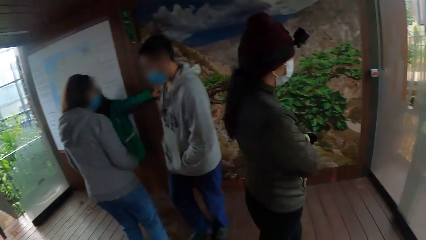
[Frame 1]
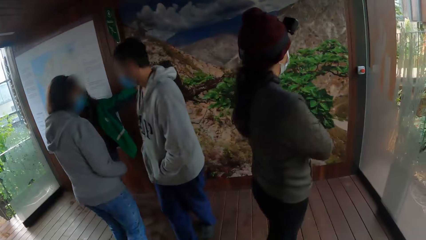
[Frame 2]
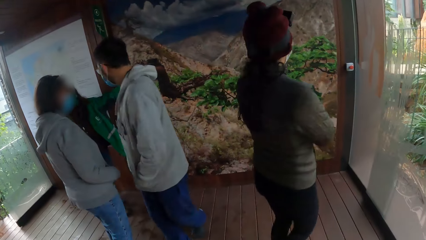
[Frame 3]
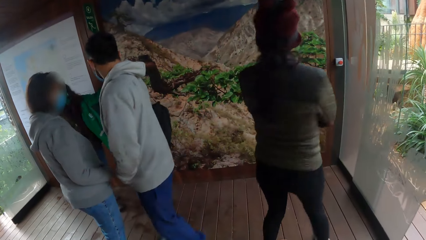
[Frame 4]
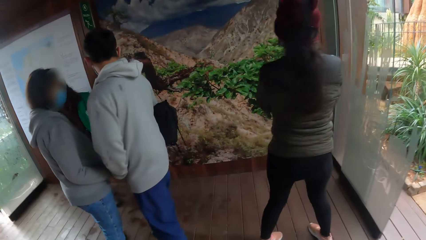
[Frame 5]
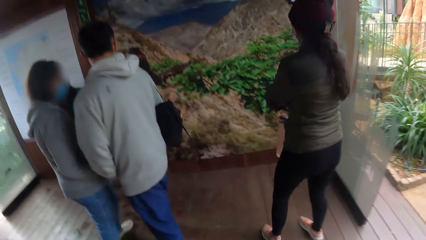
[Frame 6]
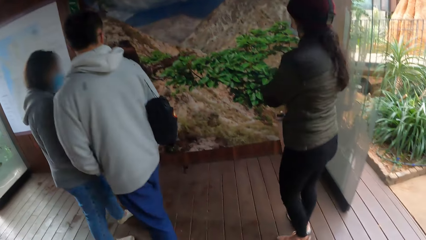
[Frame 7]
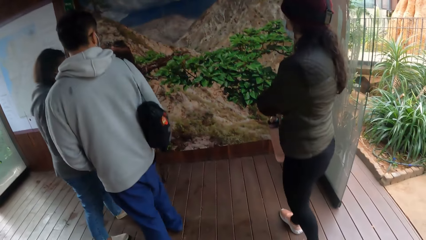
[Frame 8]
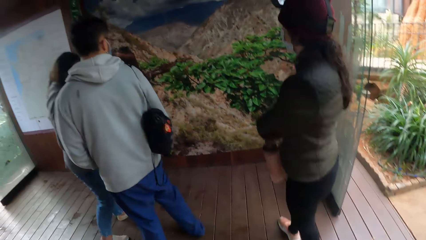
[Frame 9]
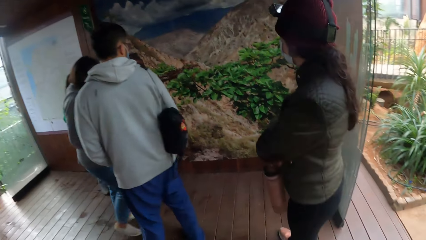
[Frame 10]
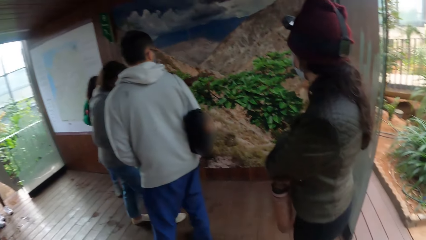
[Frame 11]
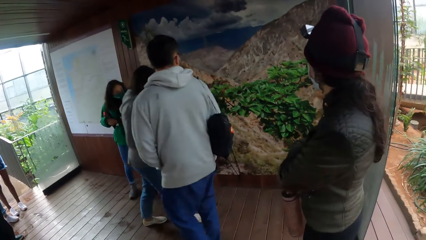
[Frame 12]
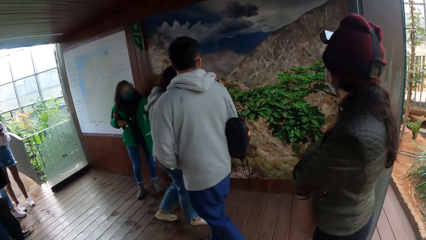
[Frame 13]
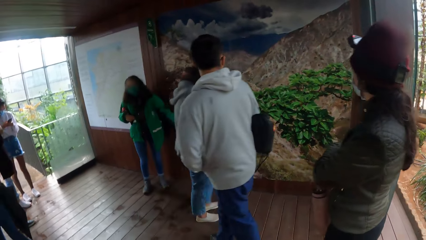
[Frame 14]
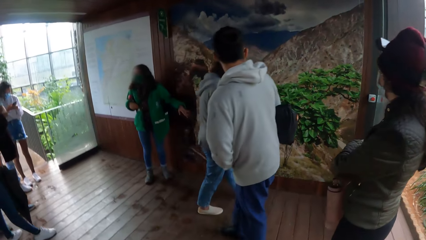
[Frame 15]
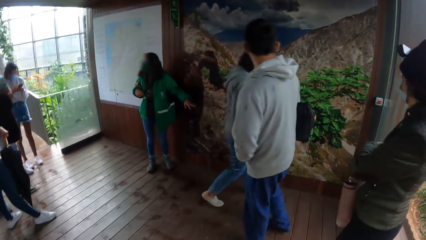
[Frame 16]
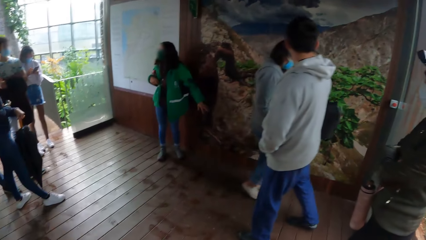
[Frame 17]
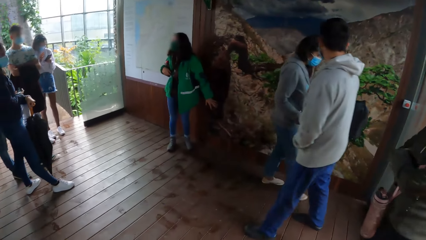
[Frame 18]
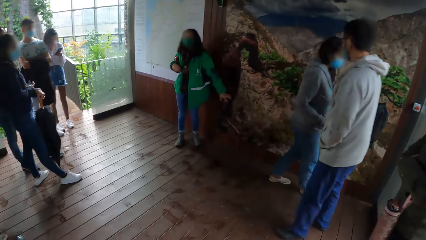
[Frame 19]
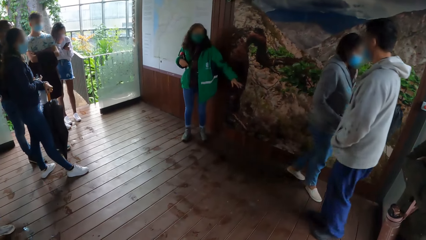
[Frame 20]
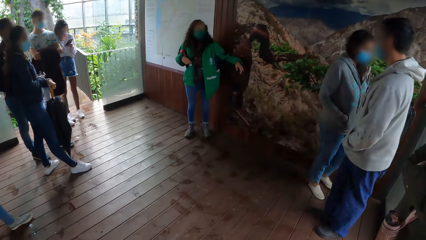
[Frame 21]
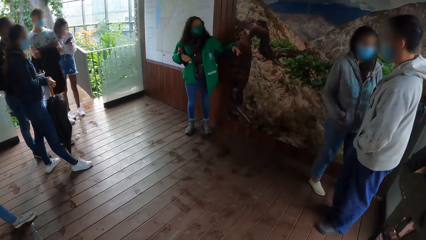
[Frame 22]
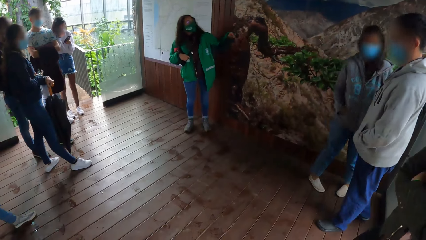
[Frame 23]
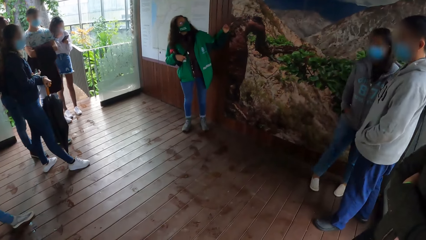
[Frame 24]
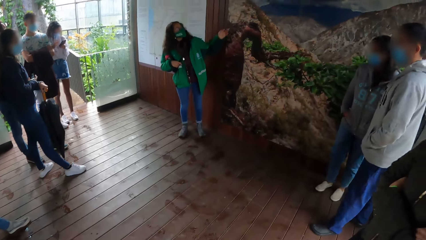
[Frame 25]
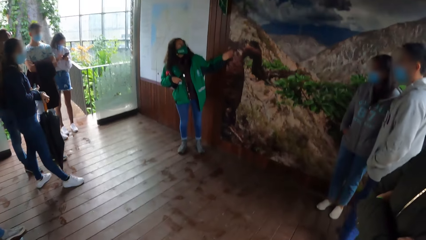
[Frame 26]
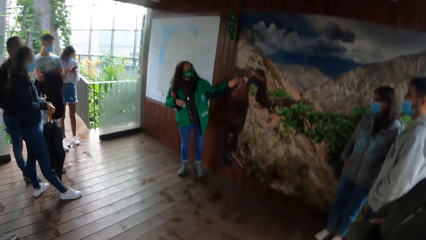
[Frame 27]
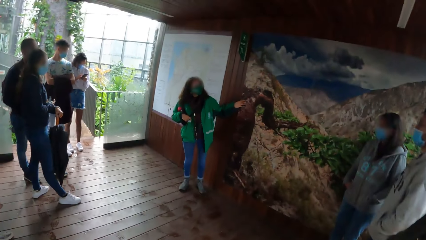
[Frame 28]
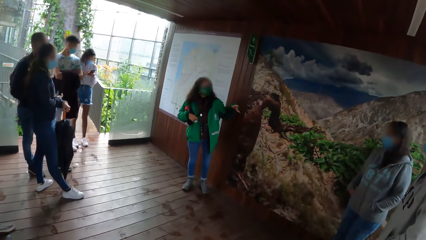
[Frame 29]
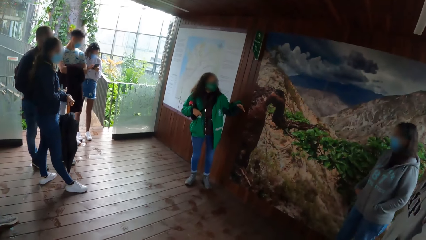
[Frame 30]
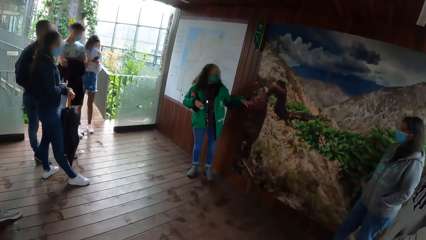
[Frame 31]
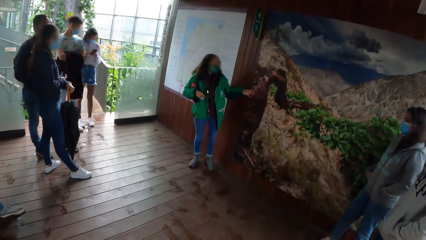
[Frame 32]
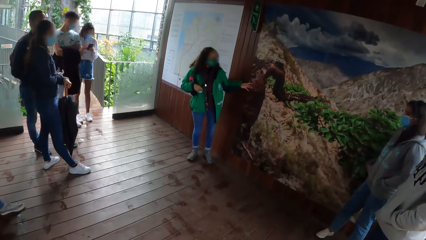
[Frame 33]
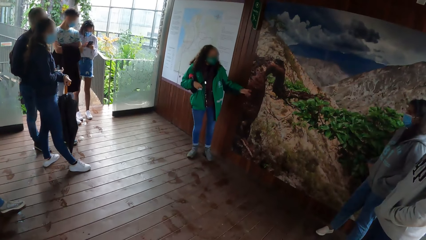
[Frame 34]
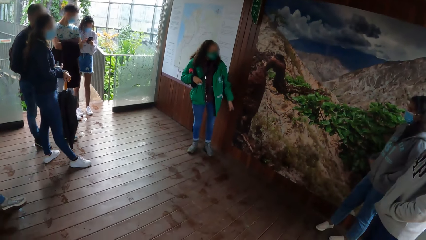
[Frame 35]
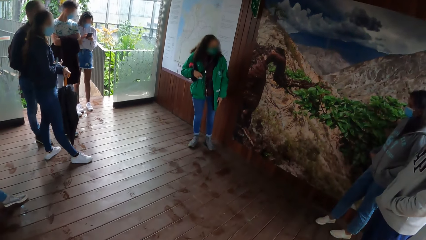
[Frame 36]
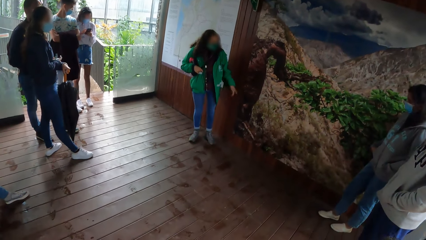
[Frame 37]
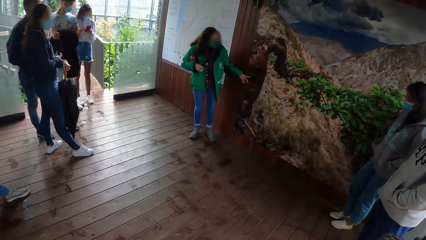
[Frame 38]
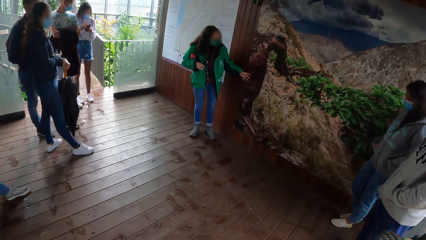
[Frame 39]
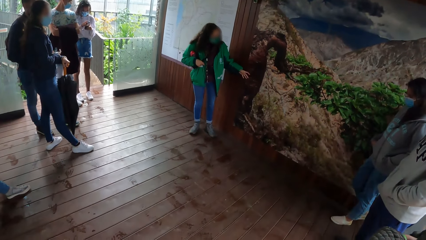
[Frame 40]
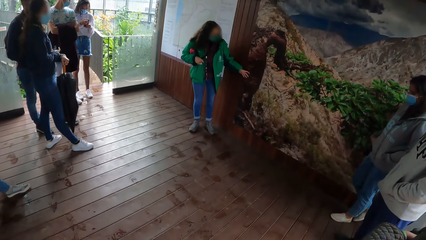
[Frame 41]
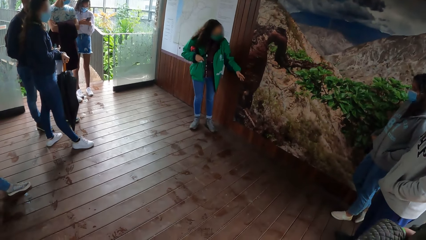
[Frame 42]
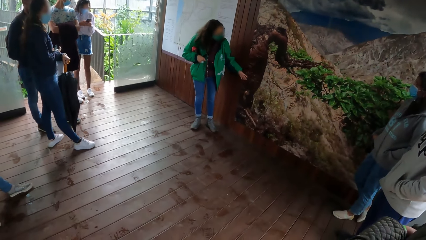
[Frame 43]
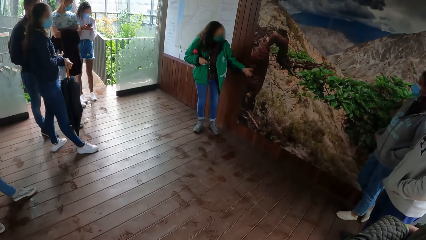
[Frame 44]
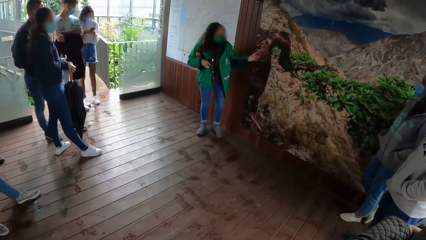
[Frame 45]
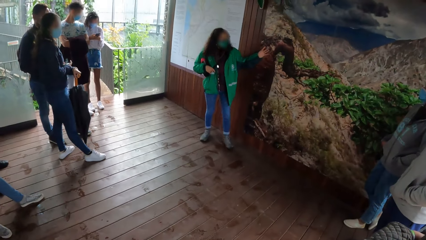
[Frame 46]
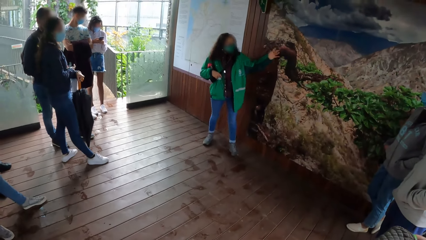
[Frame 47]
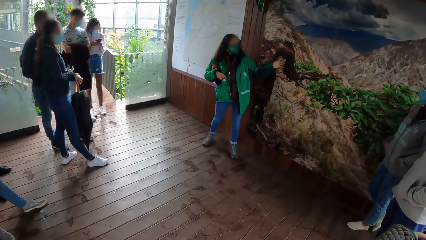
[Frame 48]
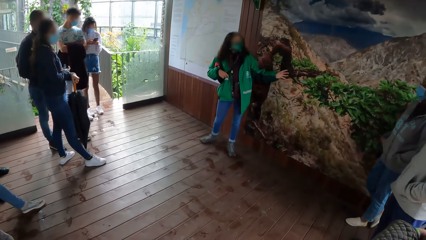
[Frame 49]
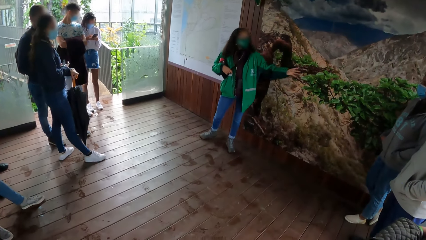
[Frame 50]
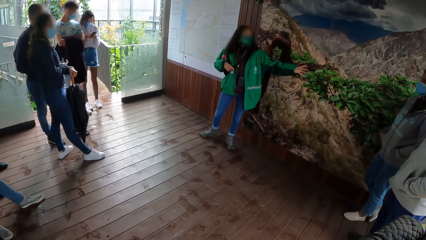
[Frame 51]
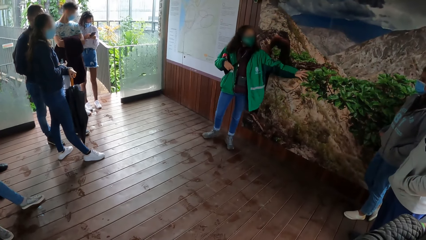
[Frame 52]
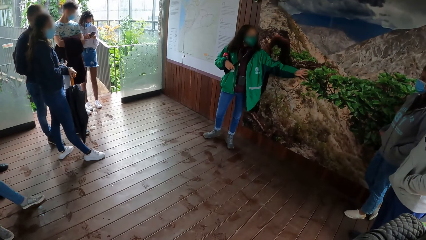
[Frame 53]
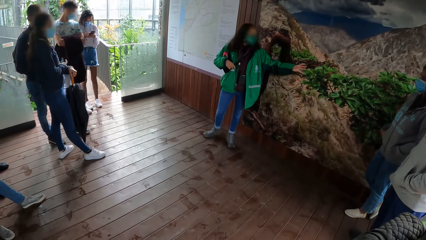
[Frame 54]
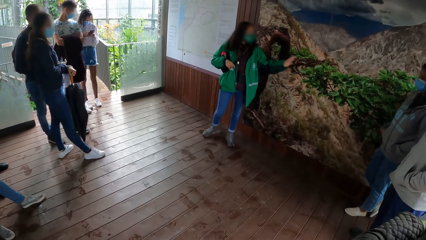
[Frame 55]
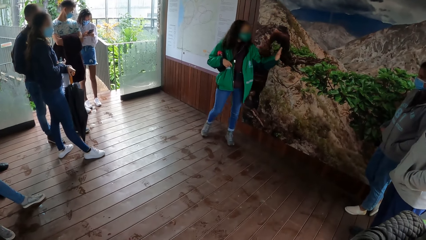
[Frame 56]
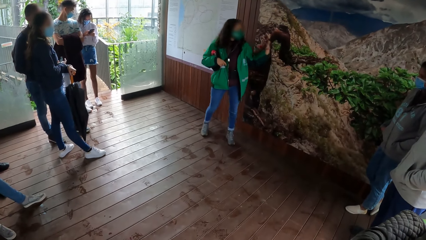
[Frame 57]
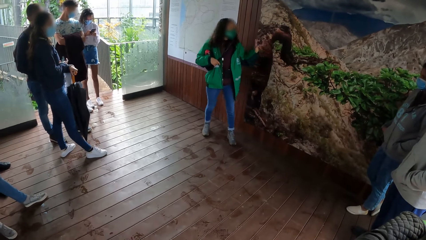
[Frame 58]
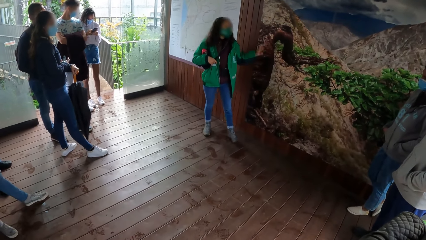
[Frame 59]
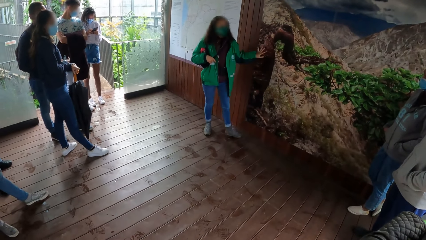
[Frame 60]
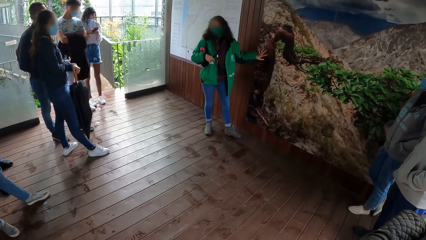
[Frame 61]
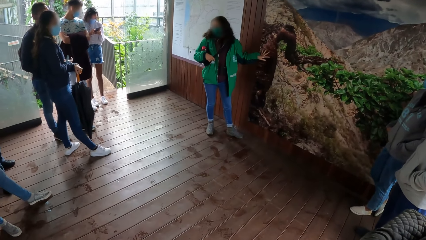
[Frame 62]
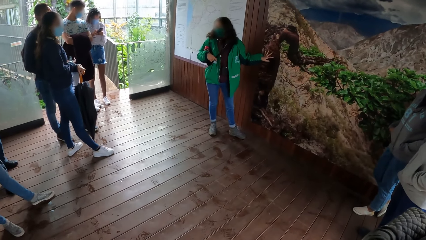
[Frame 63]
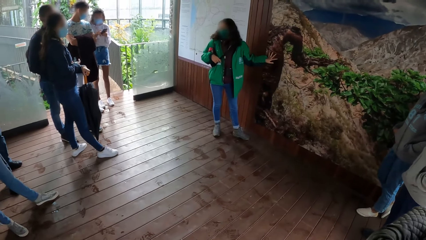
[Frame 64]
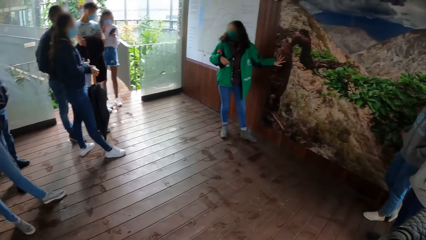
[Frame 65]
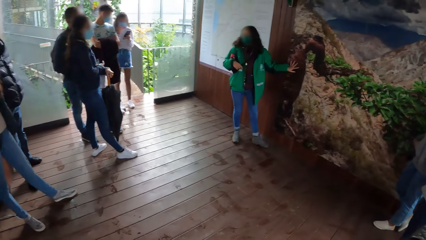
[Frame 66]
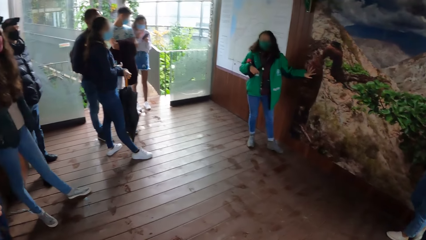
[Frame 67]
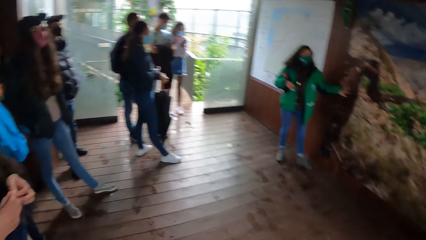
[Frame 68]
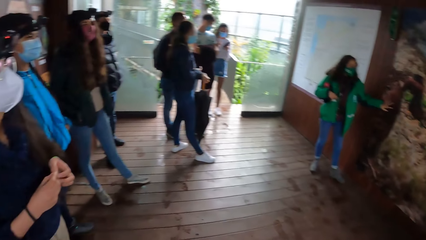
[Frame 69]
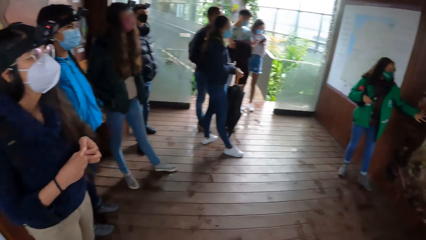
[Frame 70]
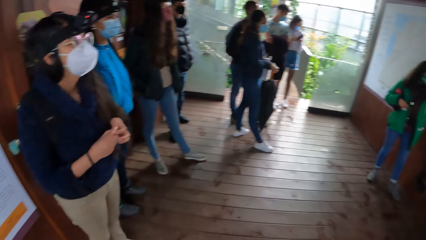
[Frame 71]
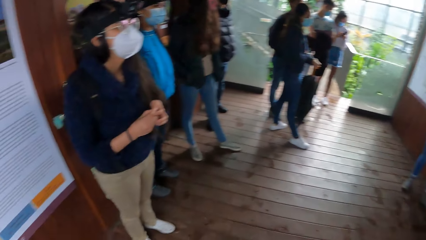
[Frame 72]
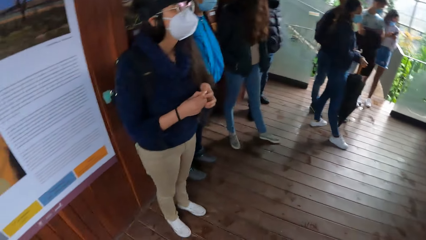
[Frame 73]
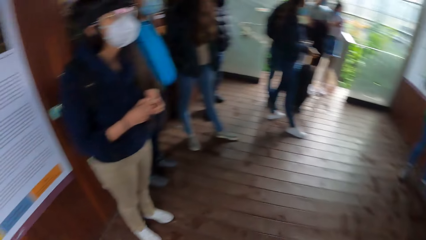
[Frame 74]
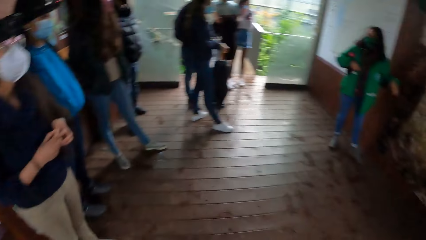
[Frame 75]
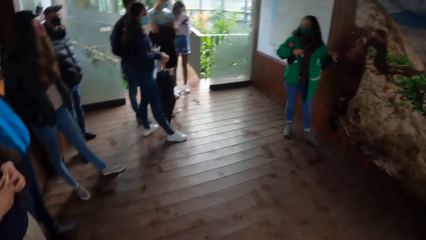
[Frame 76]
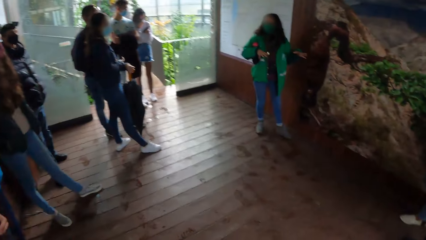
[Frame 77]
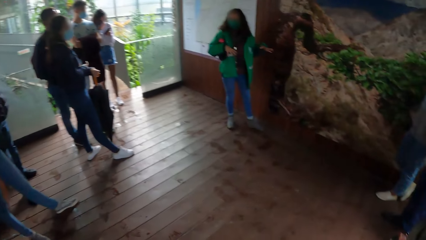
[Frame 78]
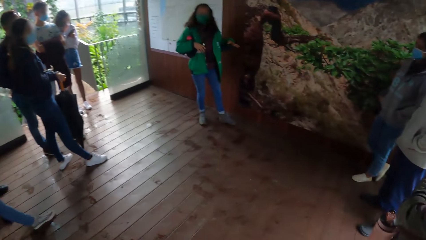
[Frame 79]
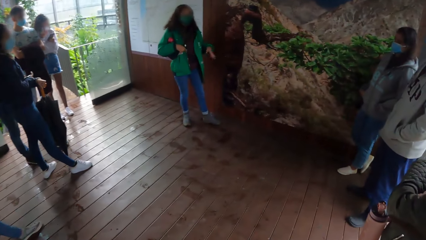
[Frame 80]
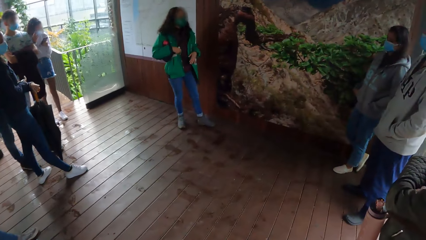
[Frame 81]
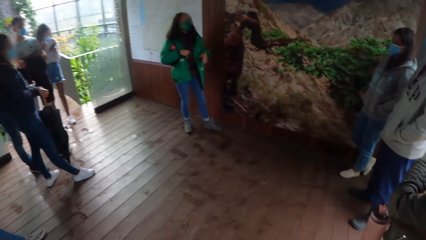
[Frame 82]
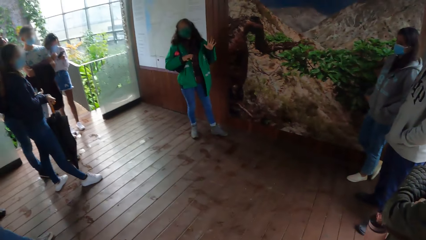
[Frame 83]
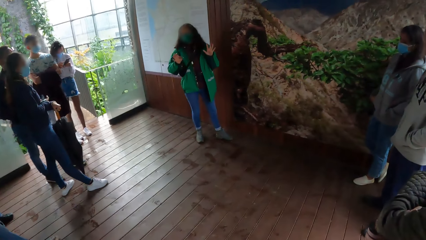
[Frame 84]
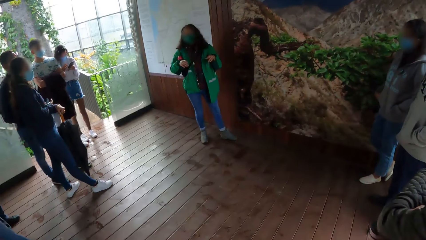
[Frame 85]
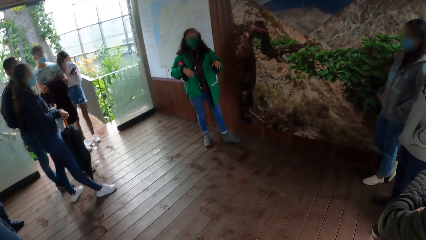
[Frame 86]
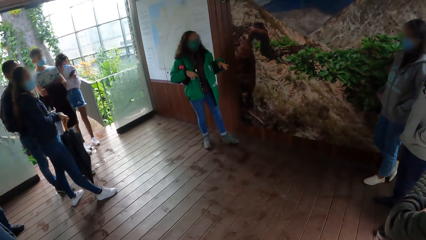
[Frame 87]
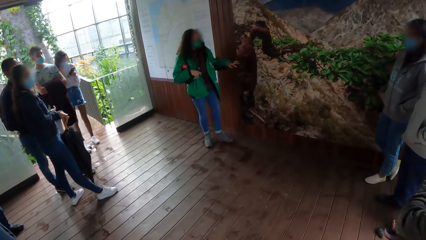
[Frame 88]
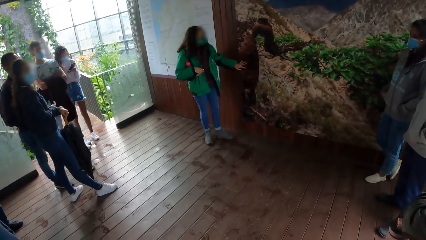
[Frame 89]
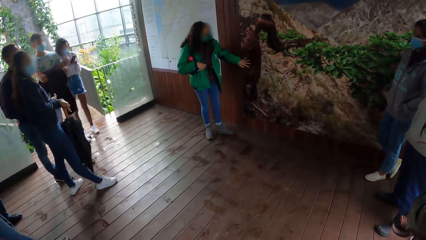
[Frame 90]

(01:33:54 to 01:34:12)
A man moves around. Another lady moves around. Another man moves around. Another man moves around. Another man moves around. The first lady points on the drawing. The woman touches a painting on the wall with her left hand.
